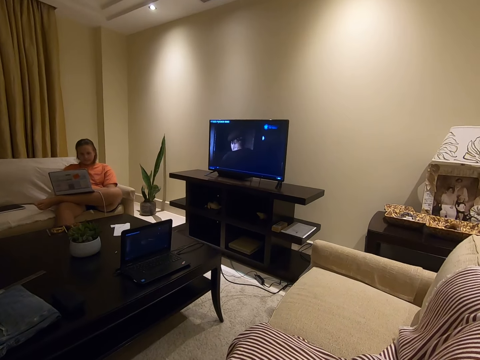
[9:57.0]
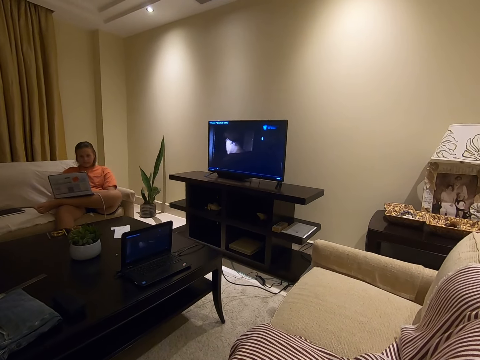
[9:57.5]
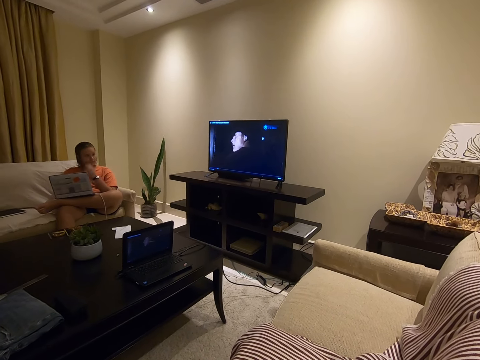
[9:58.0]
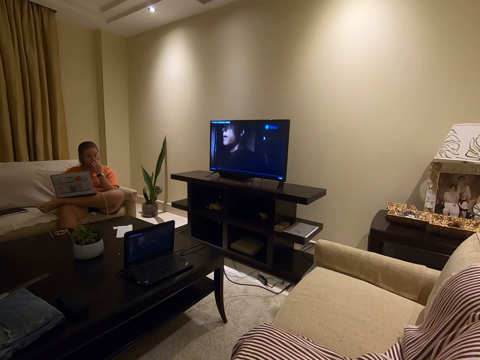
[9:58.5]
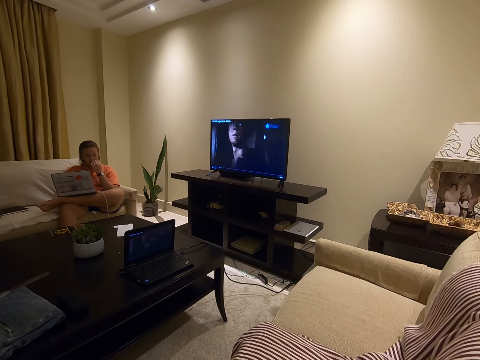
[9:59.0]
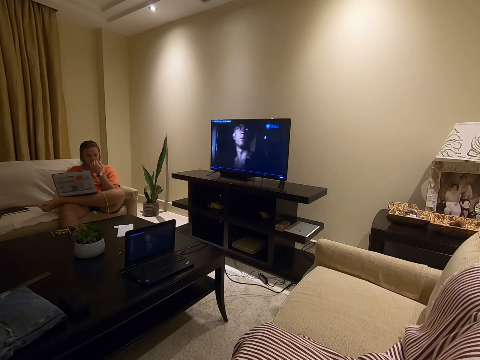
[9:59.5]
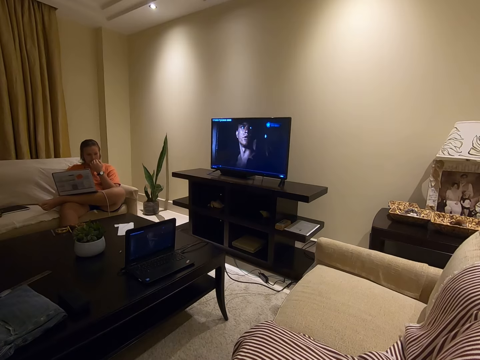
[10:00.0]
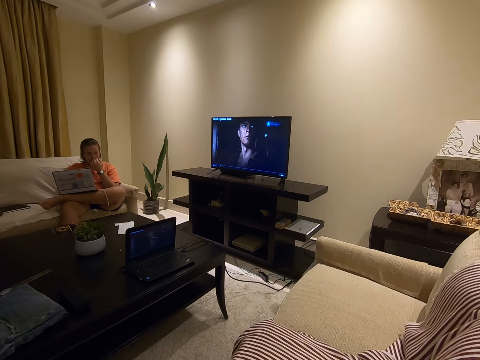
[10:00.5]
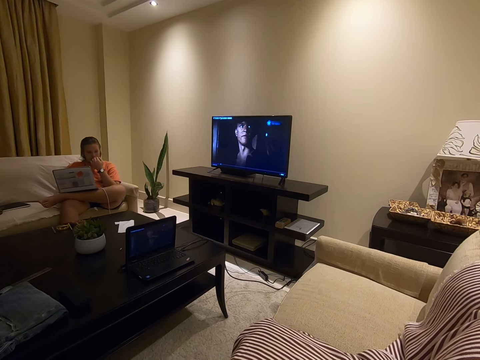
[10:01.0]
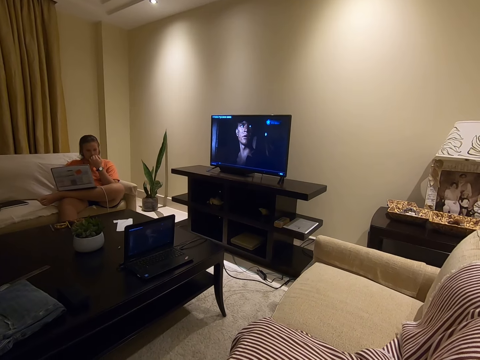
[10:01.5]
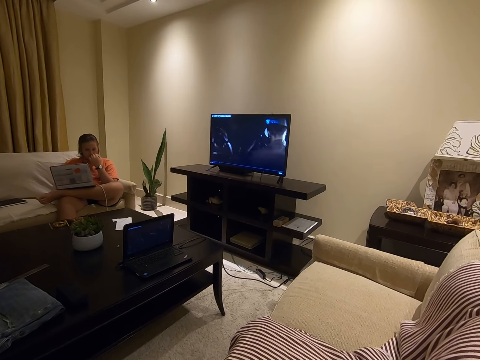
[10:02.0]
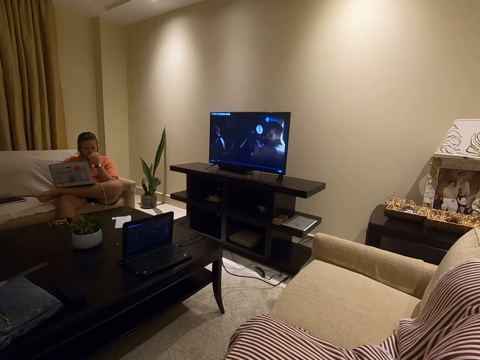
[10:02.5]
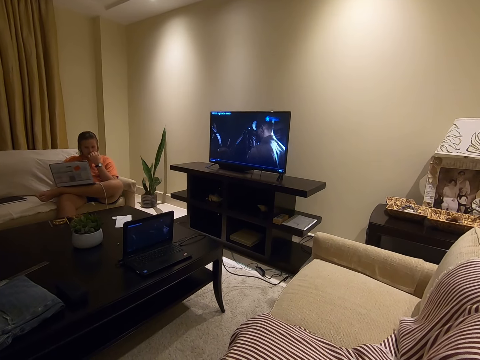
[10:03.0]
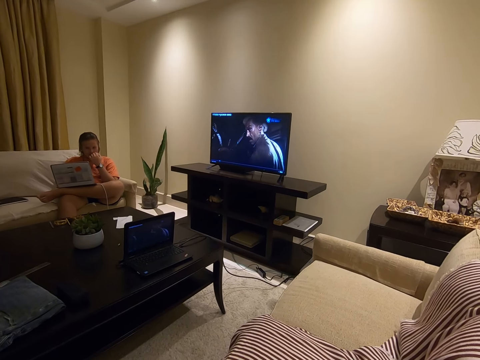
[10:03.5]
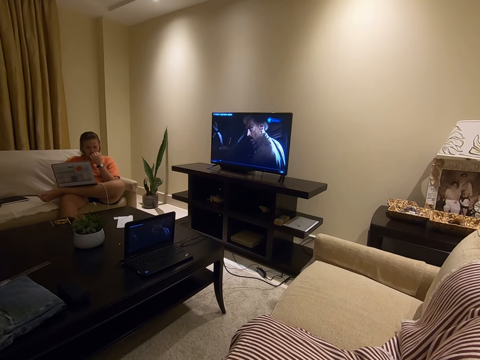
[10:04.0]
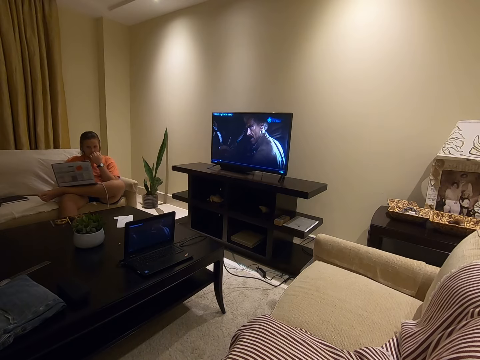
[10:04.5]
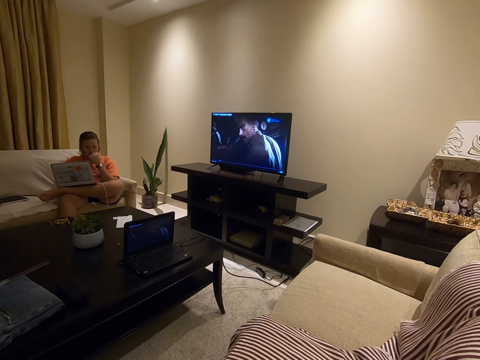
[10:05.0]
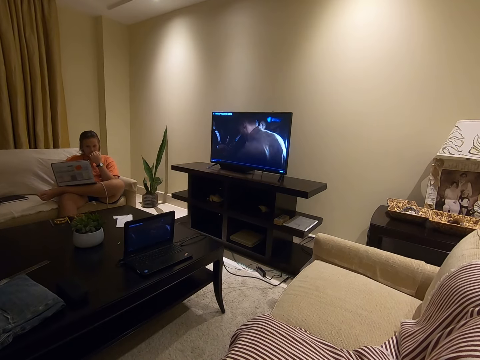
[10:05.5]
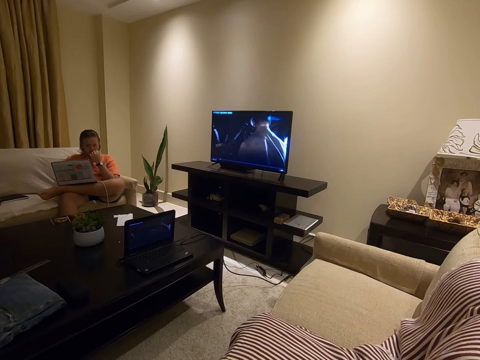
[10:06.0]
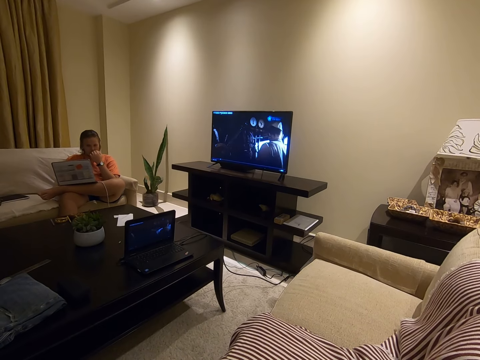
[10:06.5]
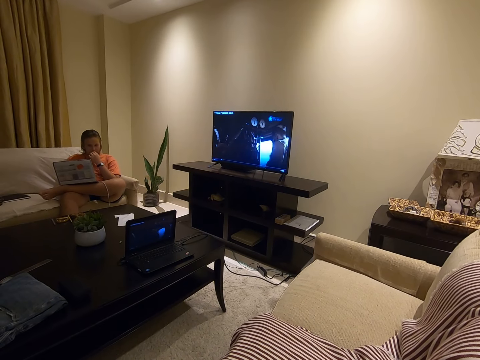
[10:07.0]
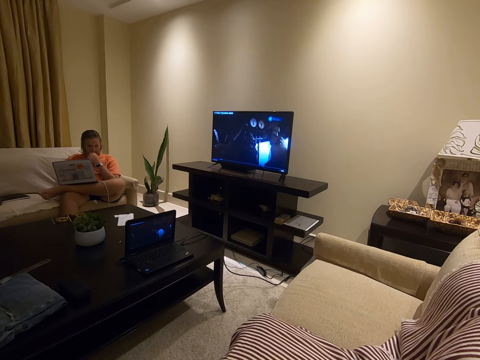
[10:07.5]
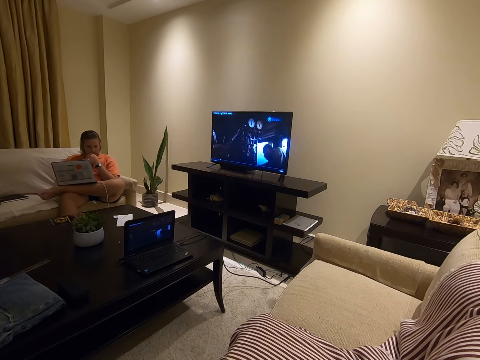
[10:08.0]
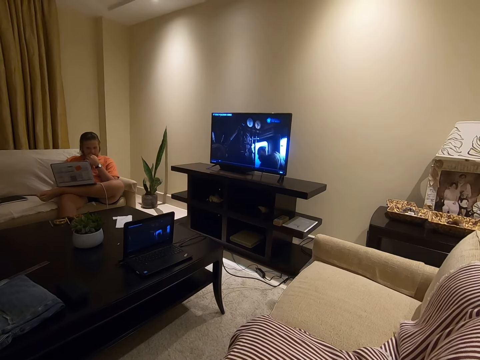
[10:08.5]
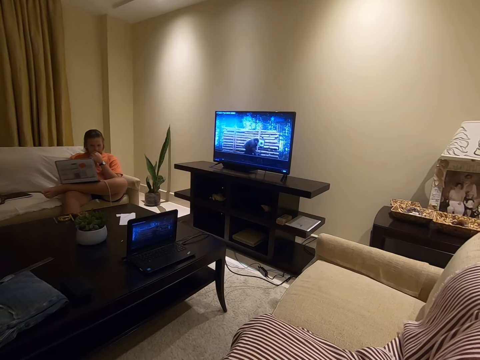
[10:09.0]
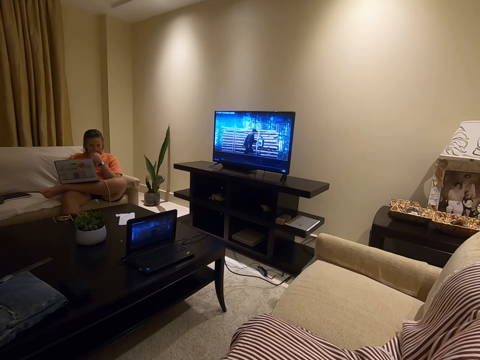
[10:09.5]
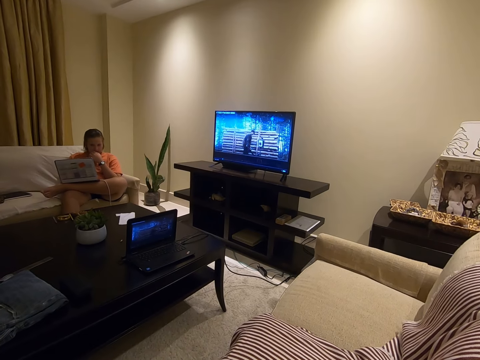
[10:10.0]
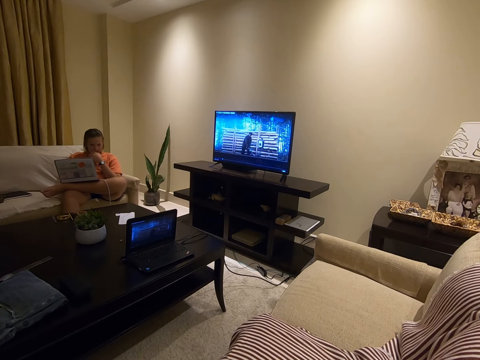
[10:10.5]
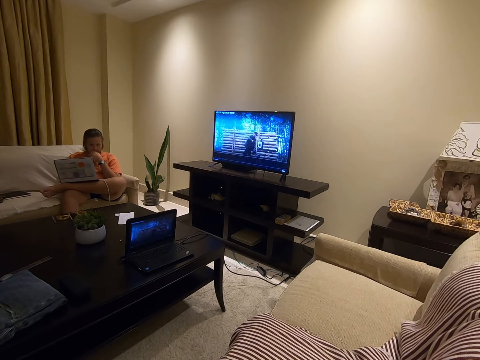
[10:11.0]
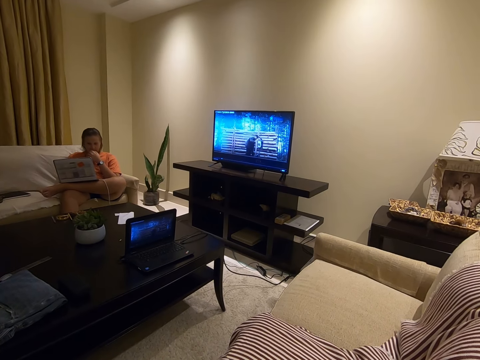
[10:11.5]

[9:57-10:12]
A lady holds her face.

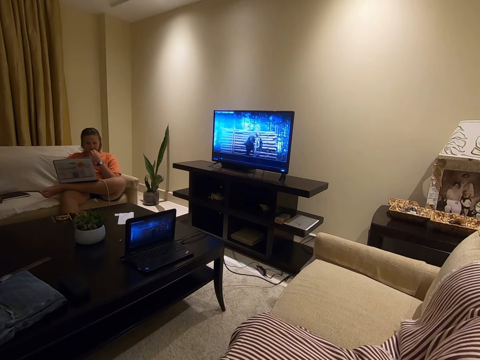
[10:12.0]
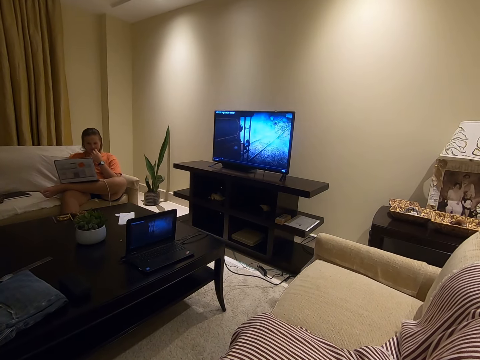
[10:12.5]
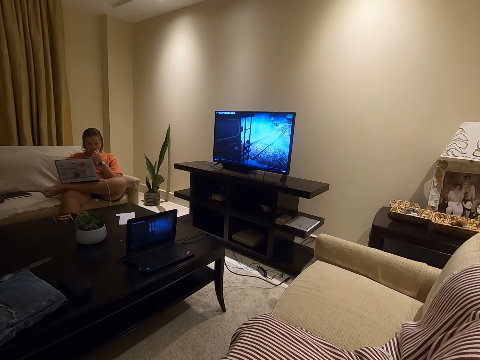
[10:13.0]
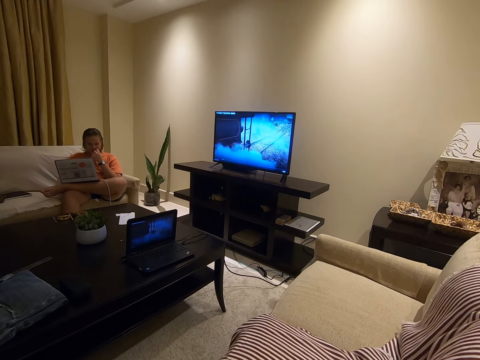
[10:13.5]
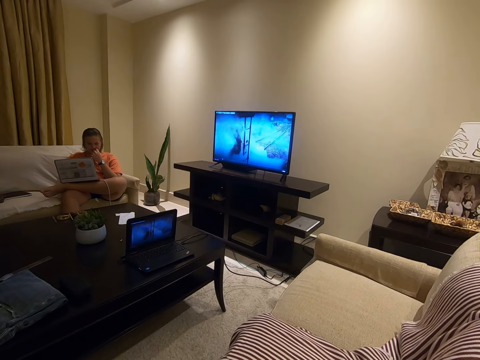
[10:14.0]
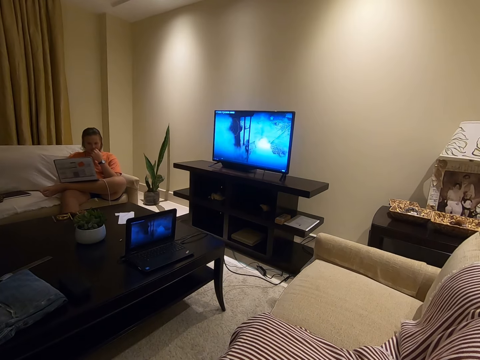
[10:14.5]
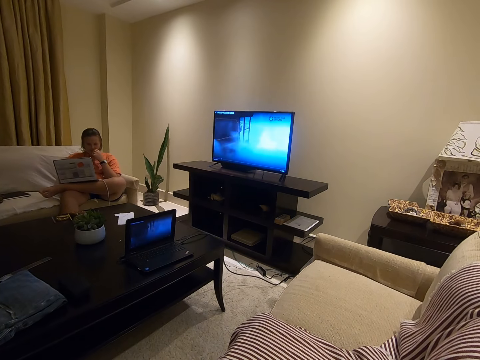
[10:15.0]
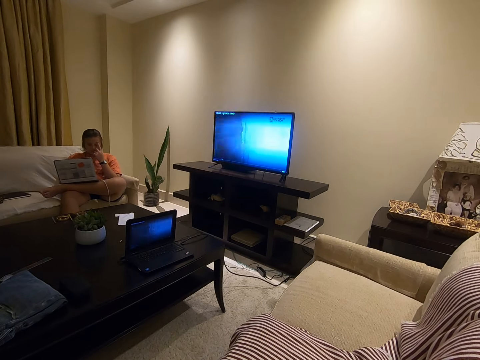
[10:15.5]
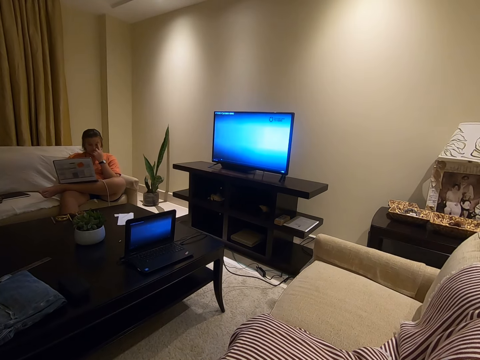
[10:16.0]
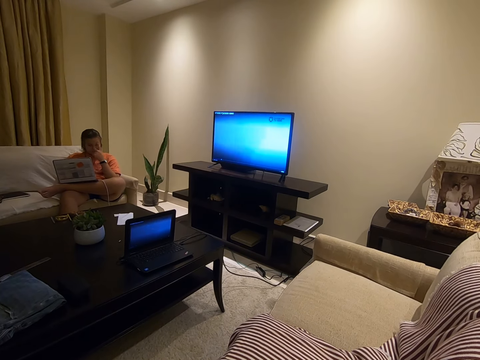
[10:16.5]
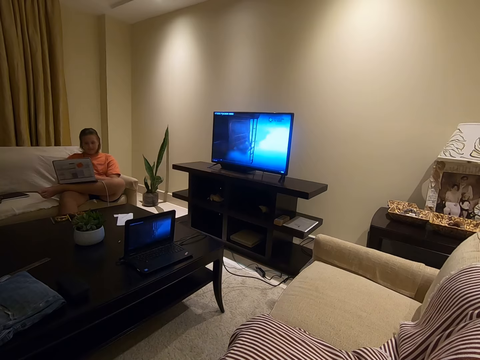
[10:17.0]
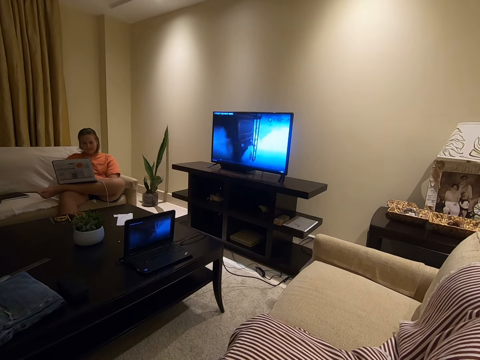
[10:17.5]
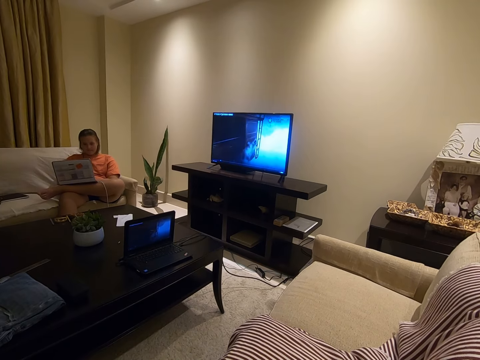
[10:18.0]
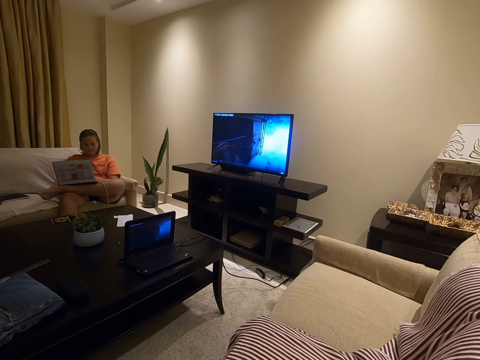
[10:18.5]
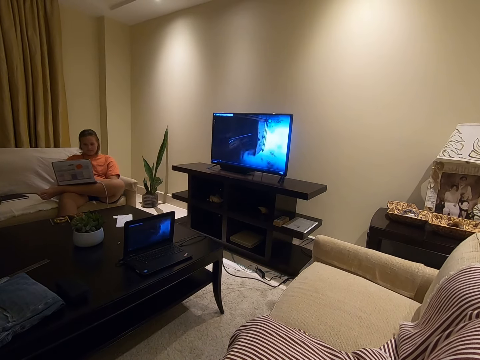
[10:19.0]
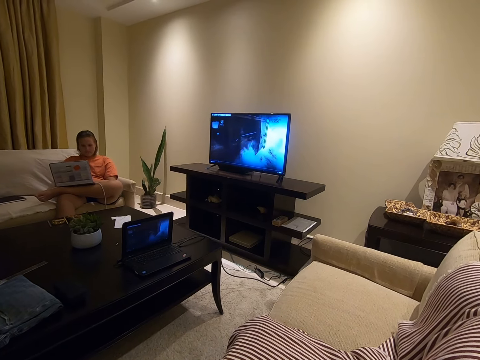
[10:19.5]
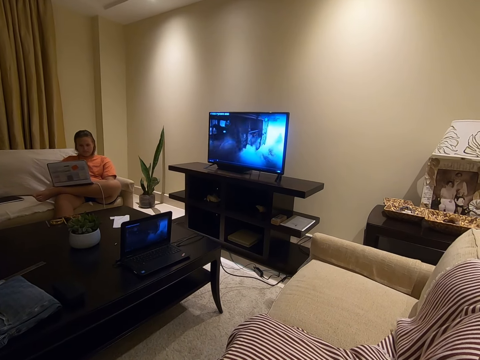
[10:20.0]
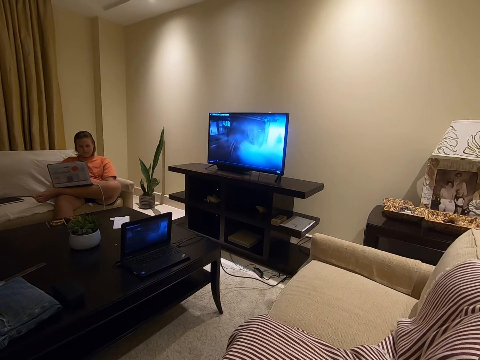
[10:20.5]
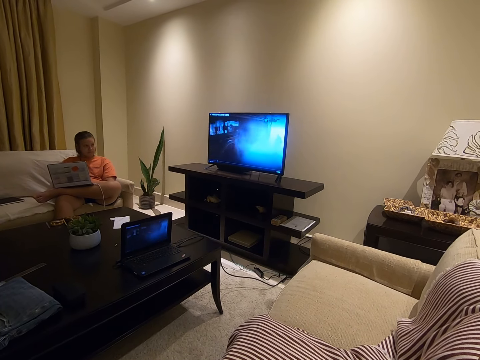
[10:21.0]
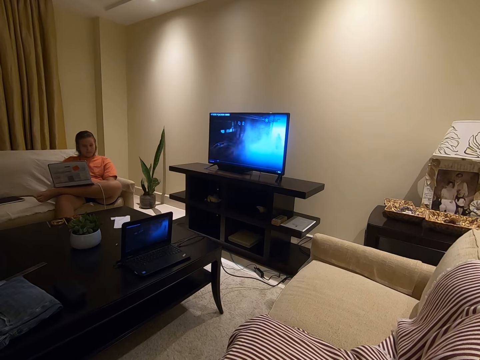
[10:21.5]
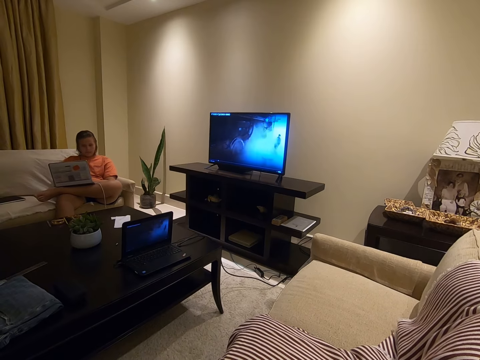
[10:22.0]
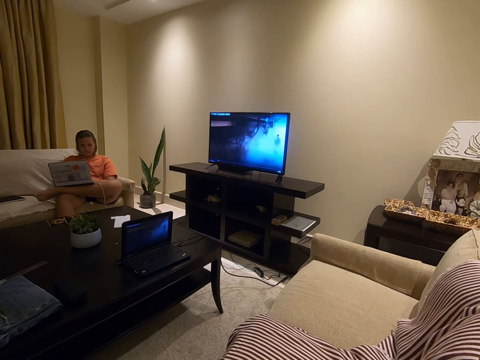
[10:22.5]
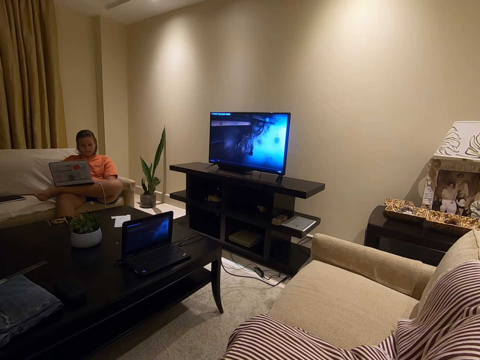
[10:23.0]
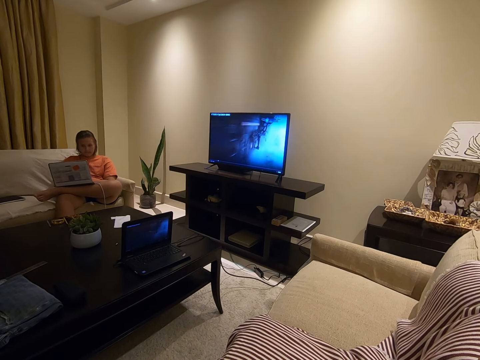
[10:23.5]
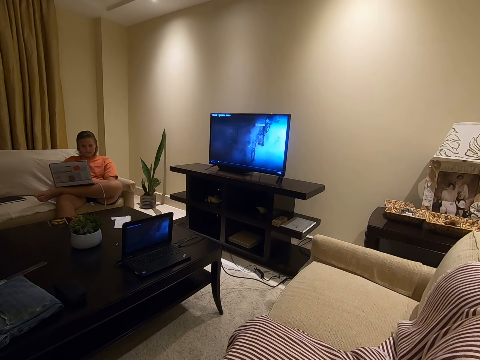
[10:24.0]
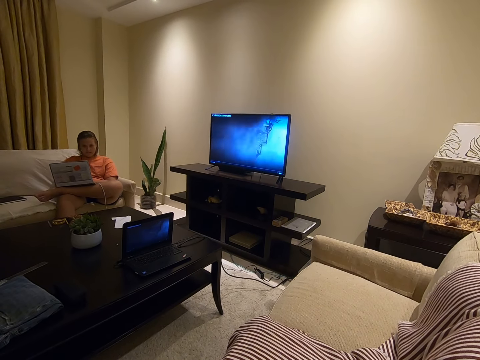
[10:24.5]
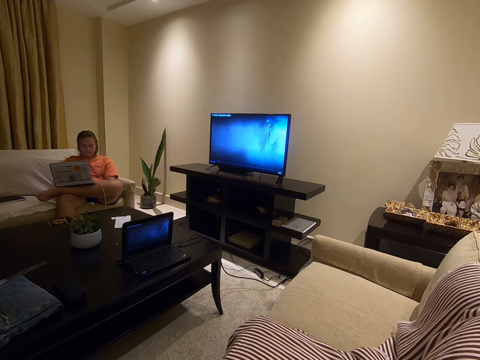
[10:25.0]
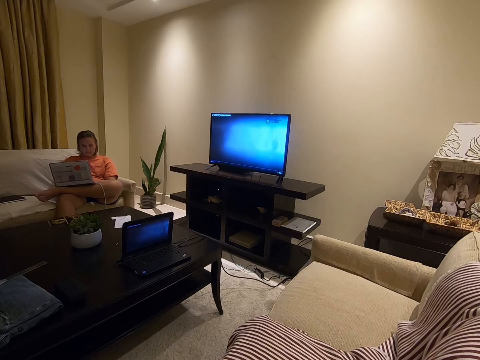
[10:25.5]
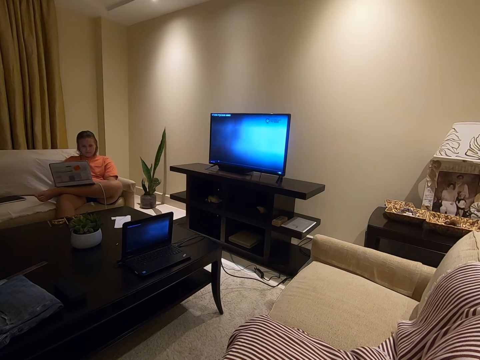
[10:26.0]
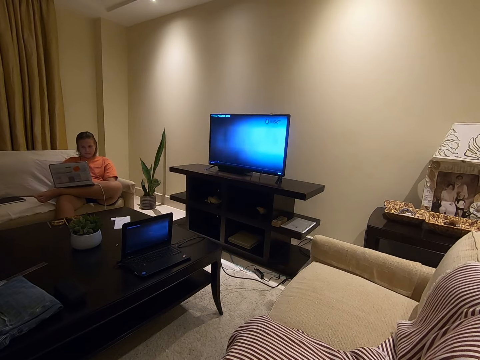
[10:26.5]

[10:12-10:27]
A lady rubs her face. A man drops his hand on the keyboard. The lady moves her hand to the laptop. She looks around.
